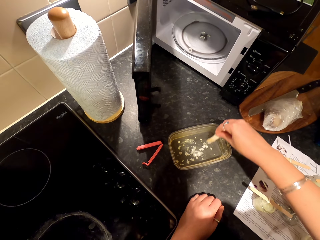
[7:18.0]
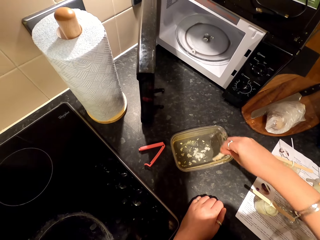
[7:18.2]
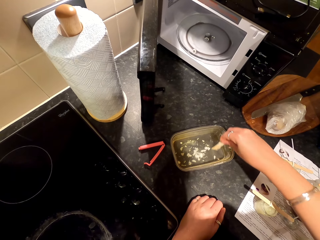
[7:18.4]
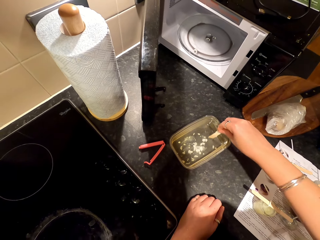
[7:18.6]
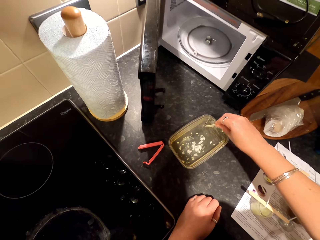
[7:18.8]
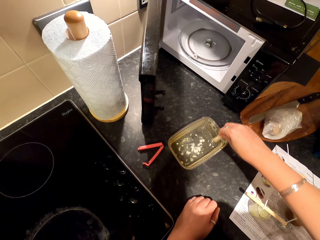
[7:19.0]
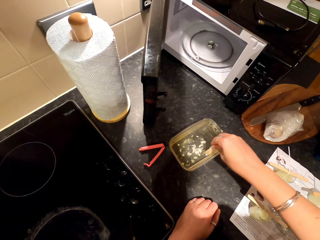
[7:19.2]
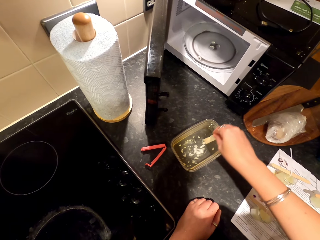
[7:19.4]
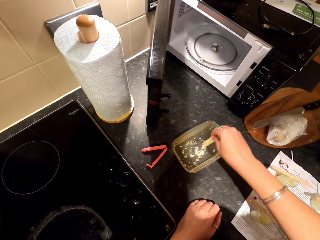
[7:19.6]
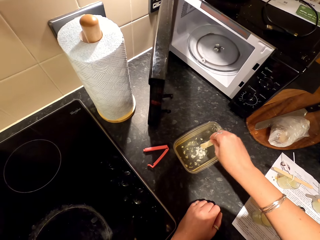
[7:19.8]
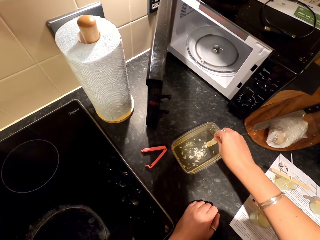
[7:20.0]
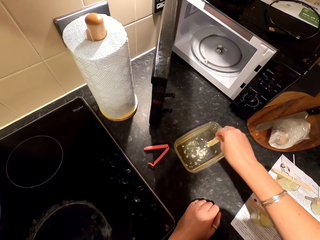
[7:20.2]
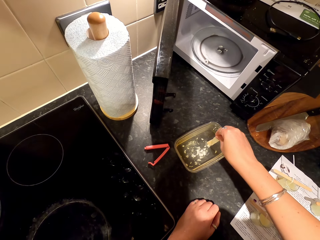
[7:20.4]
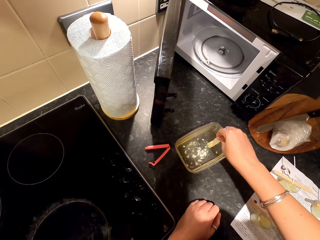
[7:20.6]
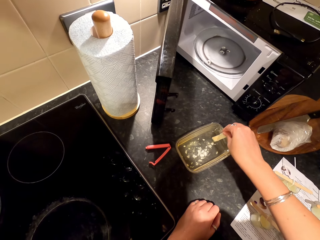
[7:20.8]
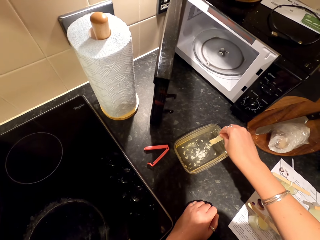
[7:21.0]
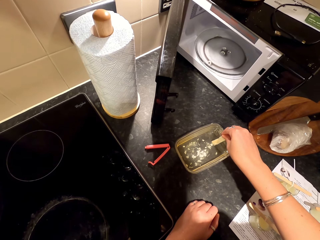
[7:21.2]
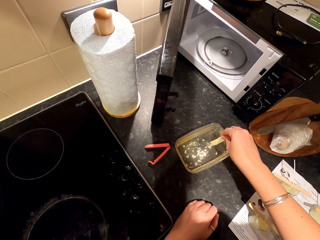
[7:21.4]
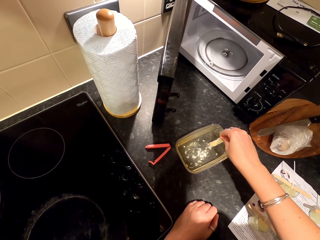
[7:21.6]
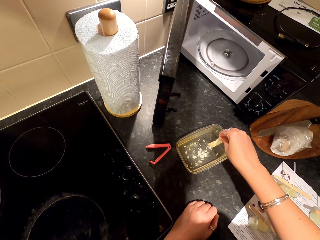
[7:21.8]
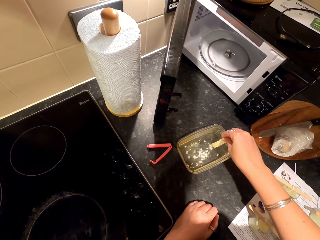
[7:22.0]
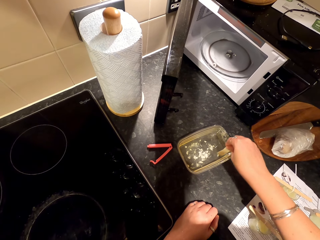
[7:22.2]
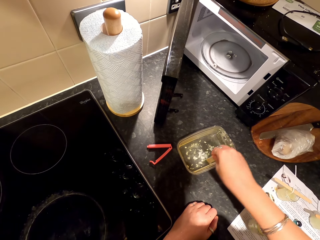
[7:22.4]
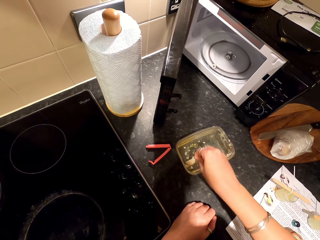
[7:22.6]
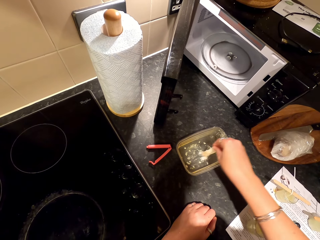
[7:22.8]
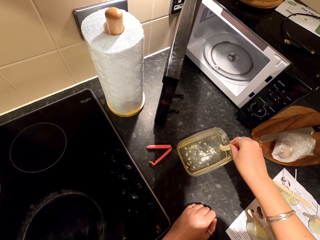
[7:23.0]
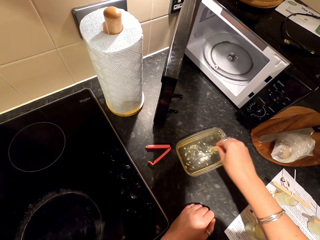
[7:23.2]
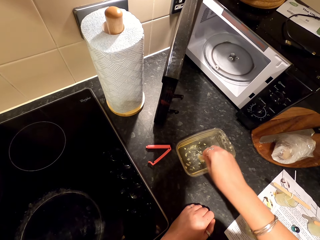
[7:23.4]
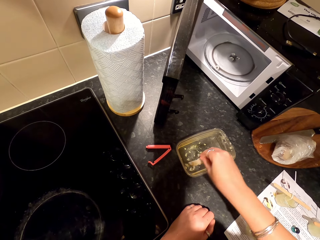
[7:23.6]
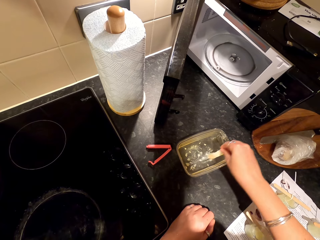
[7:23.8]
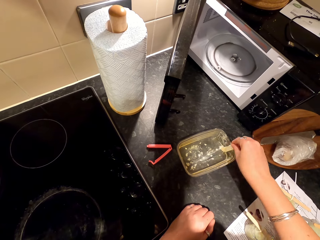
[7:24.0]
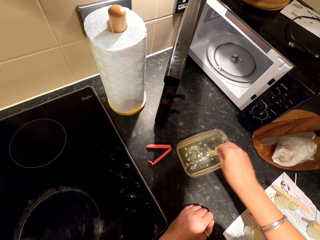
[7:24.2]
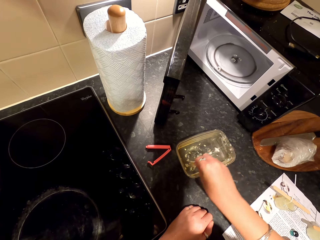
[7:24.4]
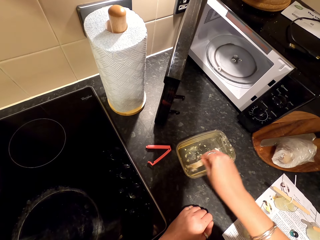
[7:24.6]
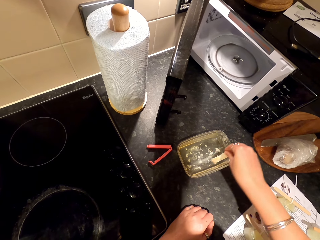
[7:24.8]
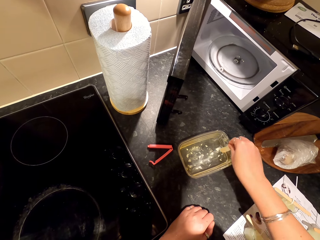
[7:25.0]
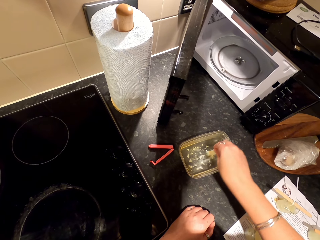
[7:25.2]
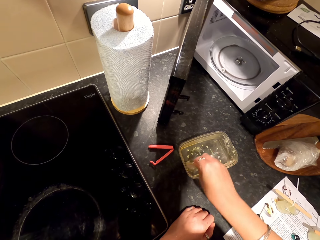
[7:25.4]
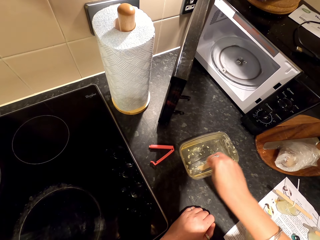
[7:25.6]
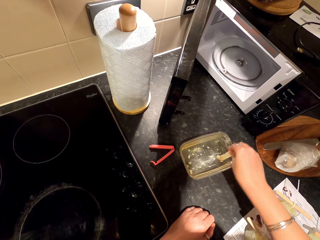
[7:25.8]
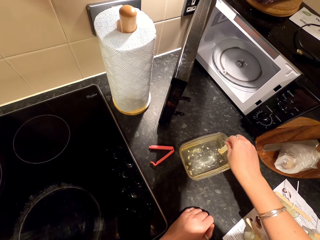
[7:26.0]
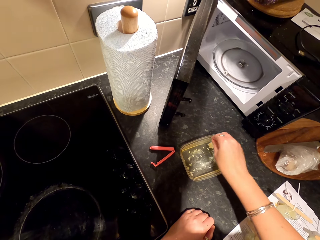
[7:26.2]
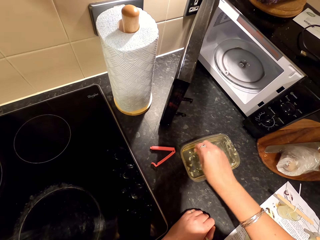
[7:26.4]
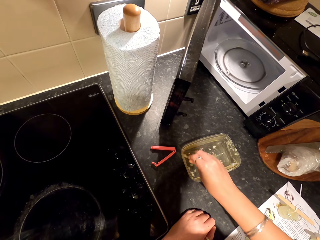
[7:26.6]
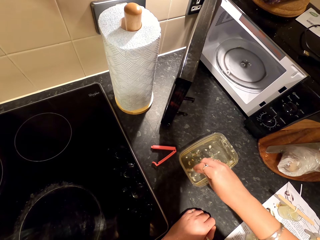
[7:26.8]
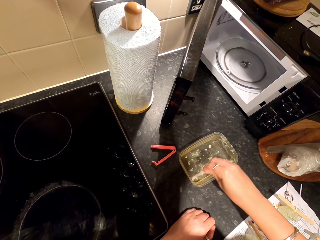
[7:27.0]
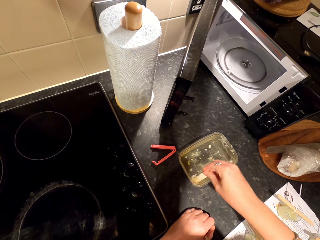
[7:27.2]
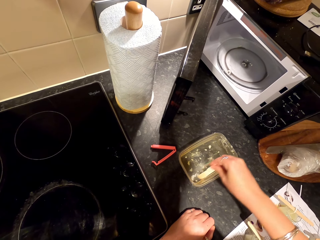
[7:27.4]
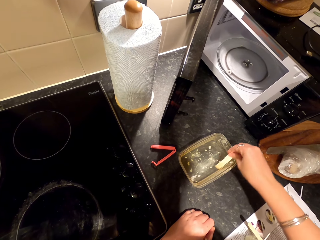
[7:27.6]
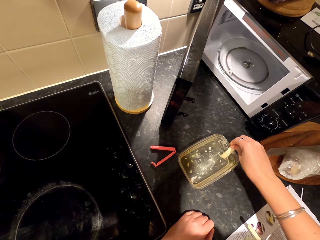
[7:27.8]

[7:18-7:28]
The camera wearer stirs wax particles in a dish with a popsicle stick. They talk. They press the wax particles in the dish with the popsicle stick. They stir the wax particles in the dish with the popsicle stick.

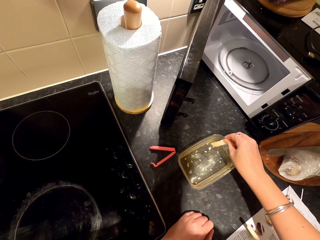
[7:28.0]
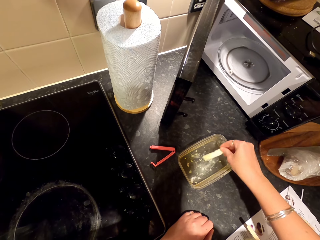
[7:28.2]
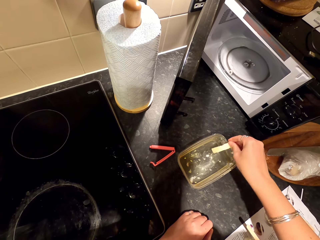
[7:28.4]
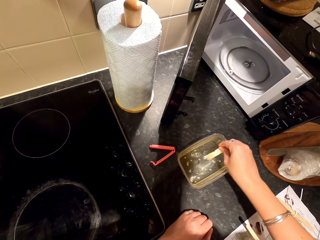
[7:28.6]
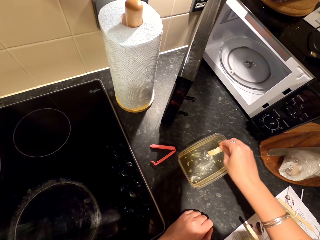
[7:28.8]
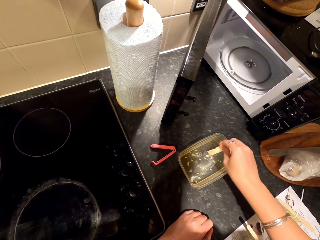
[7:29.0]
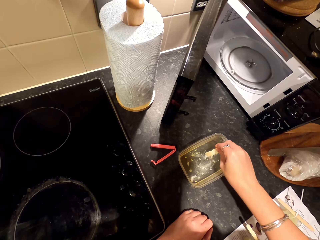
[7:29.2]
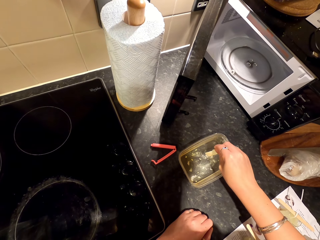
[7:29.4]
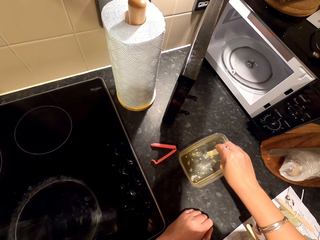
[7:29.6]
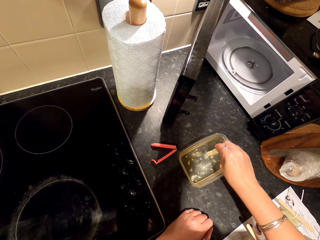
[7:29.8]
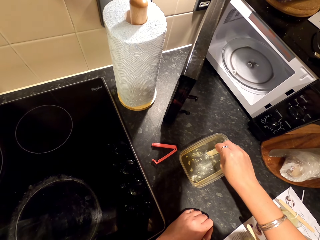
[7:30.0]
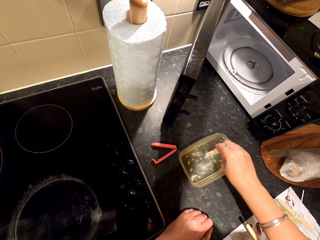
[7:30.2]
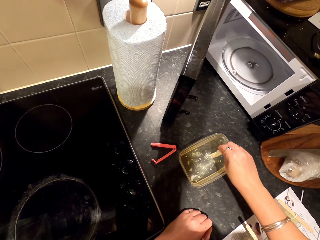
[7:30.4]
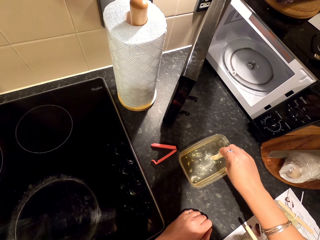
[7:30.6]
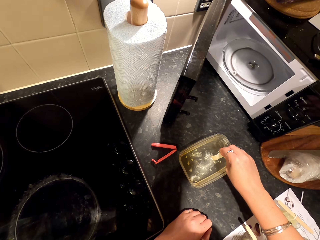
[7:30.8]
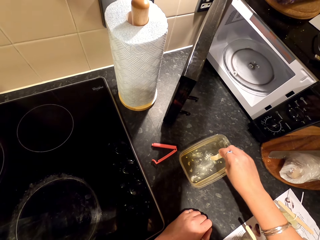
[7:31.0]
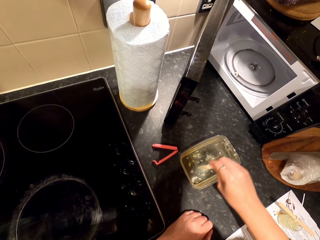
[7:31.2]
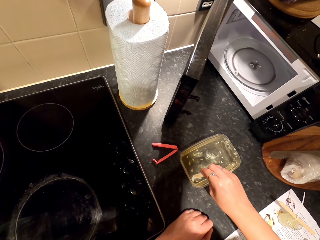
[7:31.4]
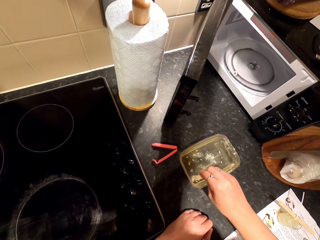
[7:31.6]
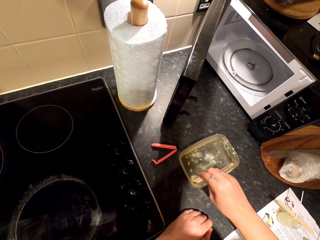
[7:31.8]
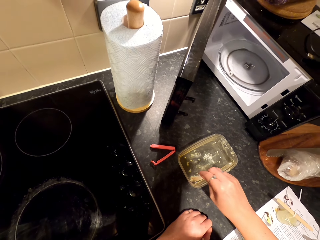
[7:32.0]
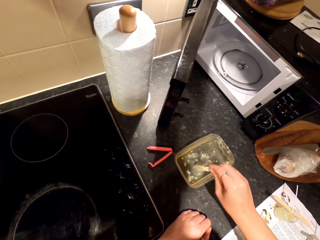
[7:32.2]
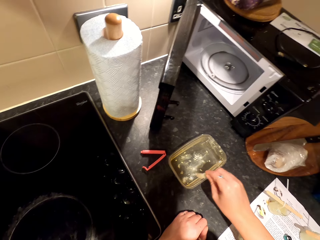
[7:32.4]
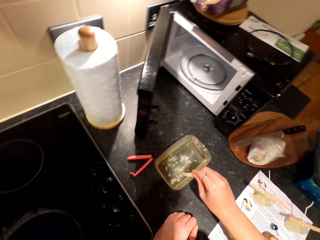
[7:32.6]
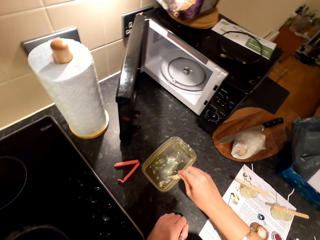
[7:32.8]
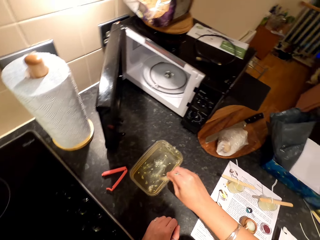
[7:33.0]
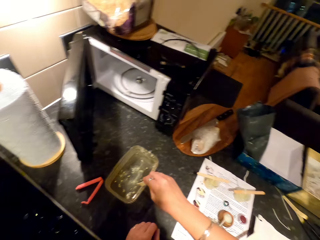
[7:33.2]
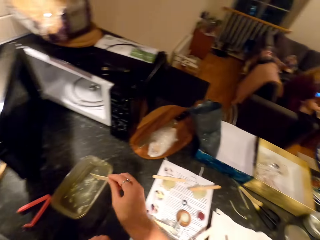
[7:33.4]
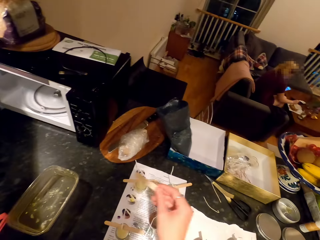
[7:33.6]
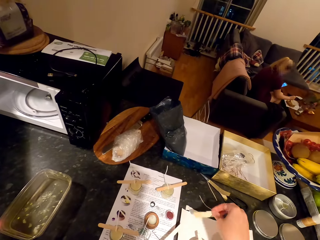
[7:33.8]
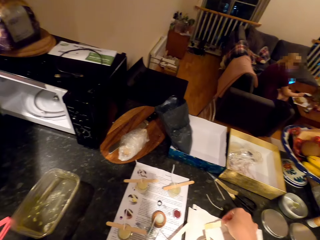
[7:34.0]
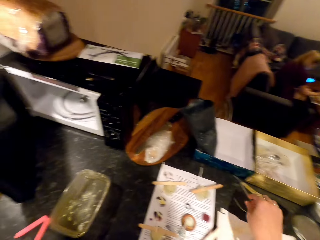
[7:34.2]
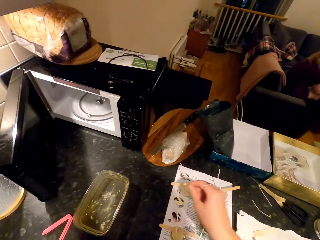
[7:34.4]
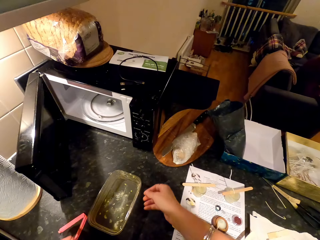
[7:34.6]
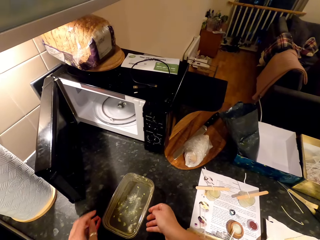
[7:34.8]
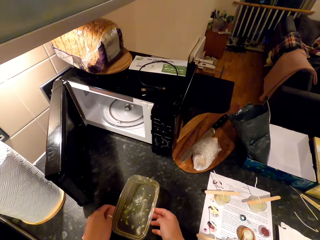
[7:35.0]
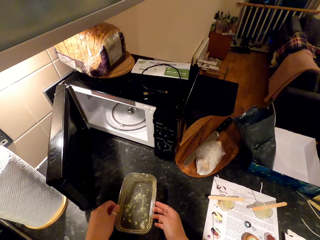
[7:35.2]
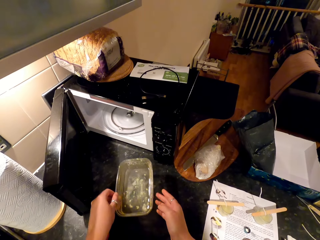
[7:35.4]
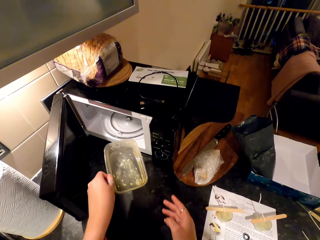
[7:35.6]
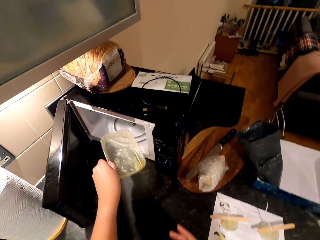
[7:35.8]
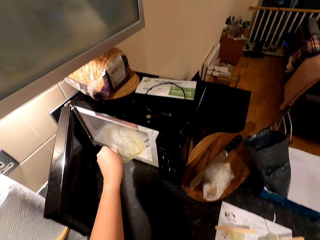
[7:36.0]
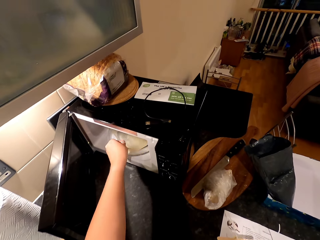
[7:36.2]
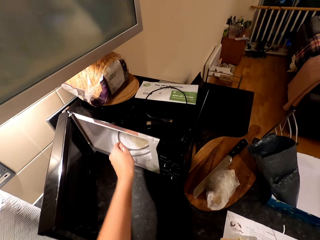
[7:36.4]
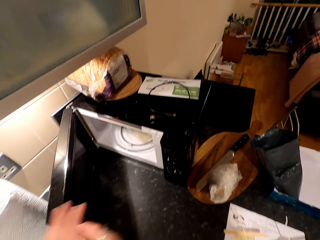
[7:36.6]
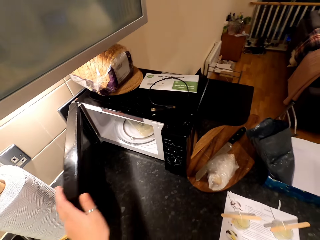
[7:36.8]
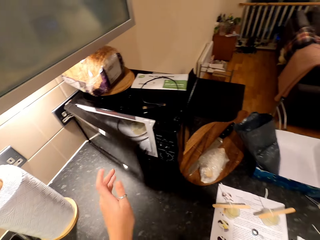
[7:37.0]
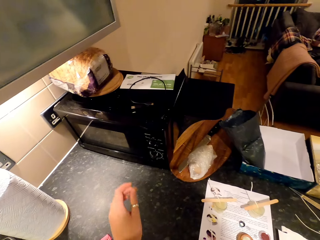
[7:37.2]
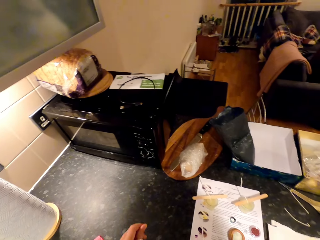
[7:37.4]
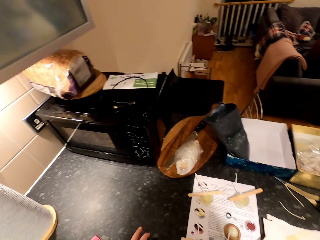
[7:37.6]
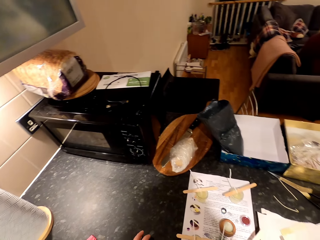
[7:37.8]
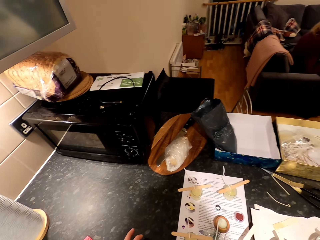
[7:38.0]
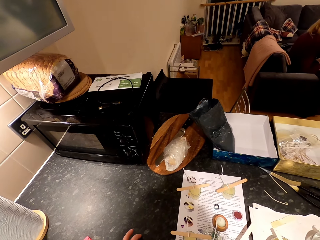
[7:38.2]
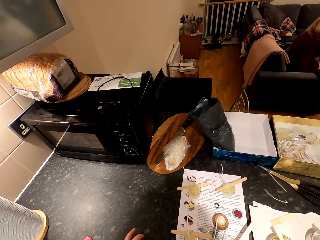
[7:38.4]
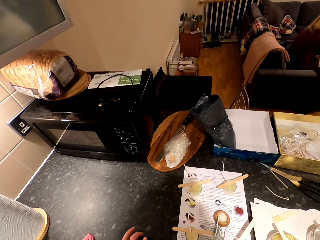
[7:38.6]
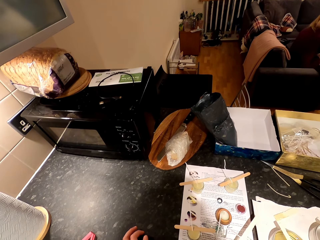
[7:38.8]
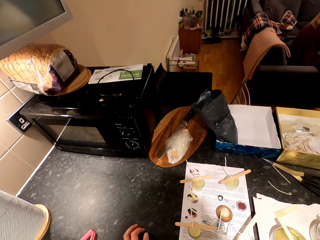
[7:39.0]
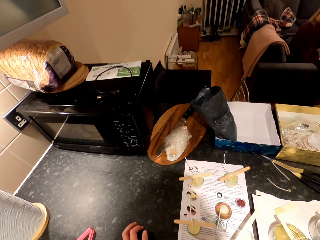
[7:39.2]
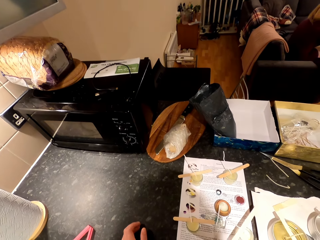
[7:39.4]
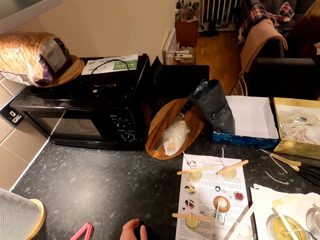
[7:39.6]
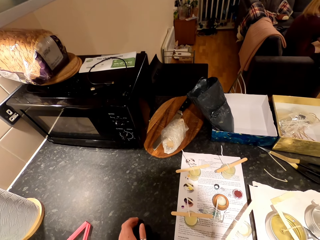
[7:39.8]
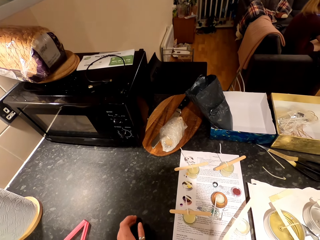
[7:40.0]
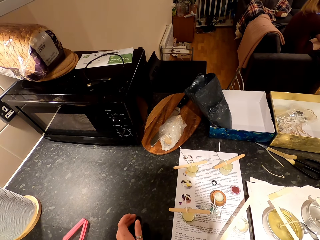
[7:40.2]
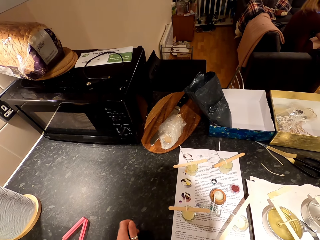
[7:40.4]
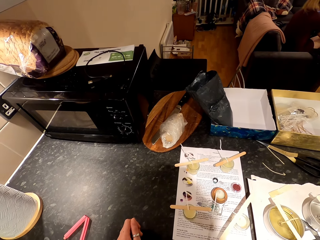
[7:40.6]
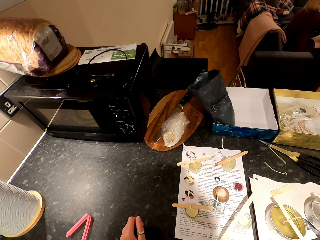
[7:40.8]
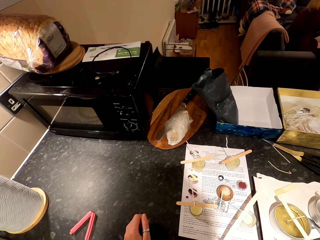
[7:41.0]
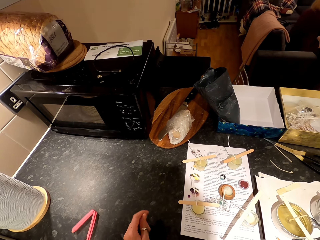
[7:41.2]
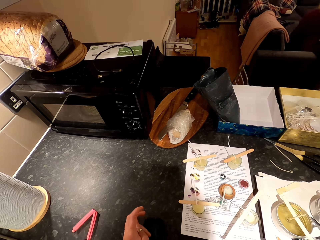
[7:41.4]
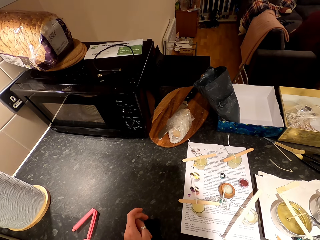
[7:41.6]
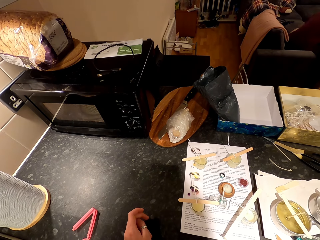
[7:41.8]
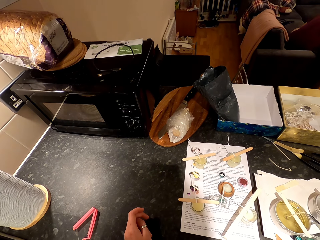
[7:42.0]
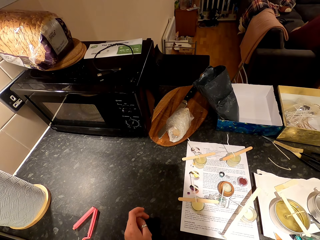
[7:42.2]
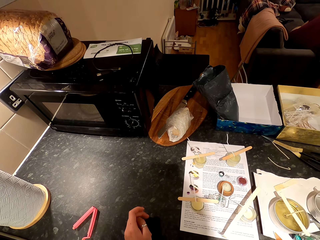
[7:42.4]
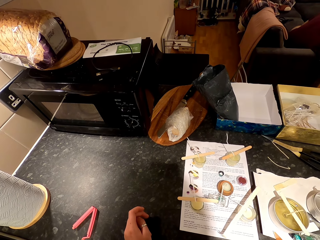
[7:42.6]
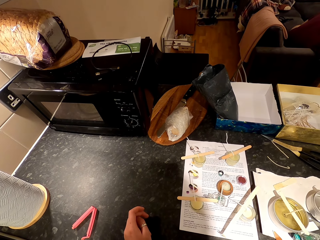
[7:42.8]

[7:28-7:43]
The camera wearer presses wax particles in a dish with a popsicle stick. They hit the dish with the popsicle stick. A woman sits on the couch. The camera wearer puts the popsicle stick on the paper. They pick the plastic dish on the countertop. They place the plastic dish in the microwave. They close the microwave. They look around. The woman sits on the couch. The woman talks. The woman moves around.
